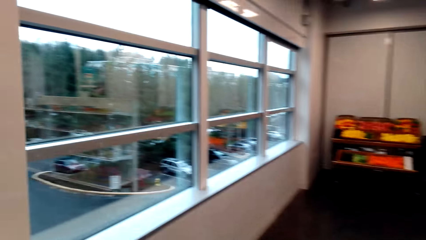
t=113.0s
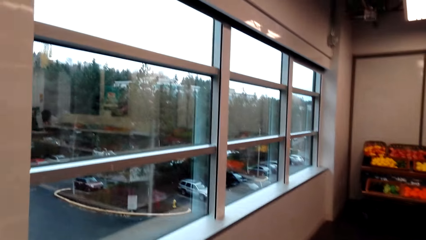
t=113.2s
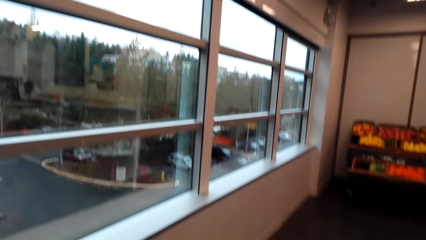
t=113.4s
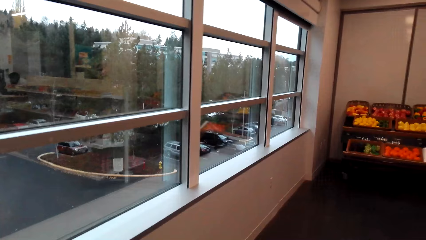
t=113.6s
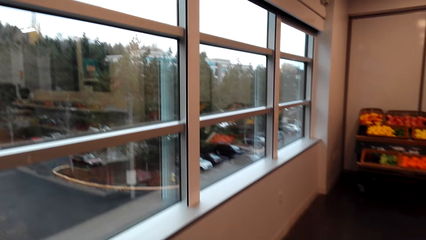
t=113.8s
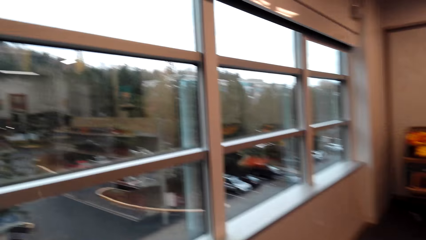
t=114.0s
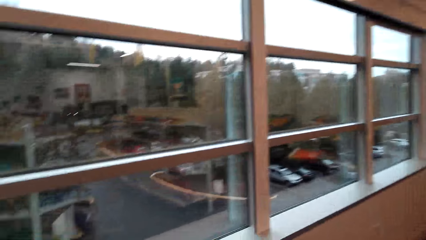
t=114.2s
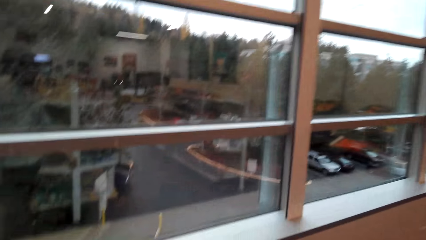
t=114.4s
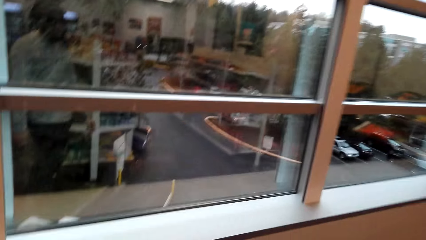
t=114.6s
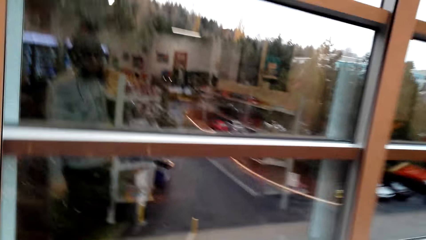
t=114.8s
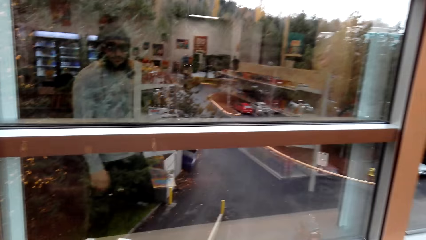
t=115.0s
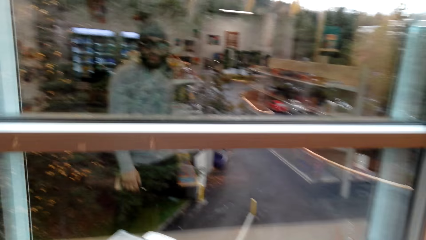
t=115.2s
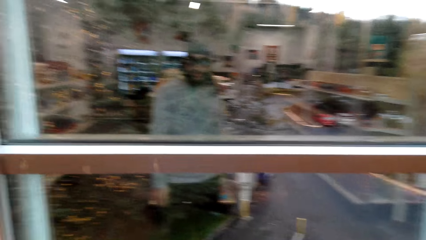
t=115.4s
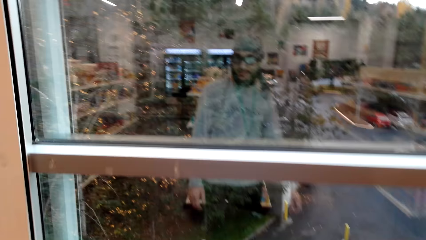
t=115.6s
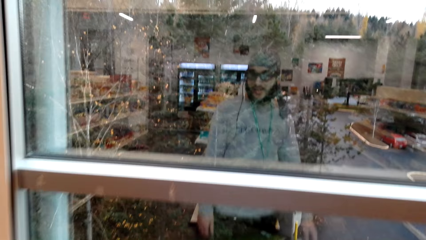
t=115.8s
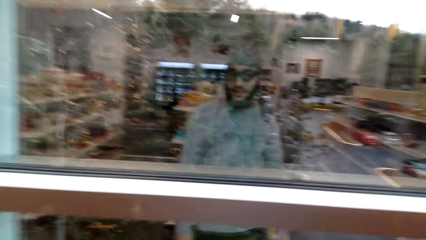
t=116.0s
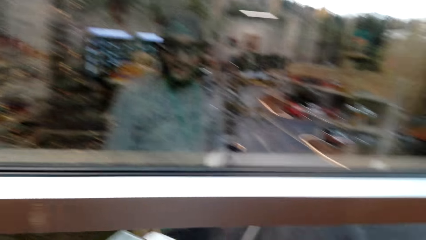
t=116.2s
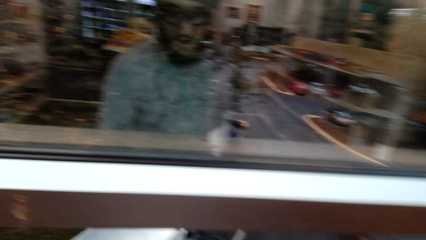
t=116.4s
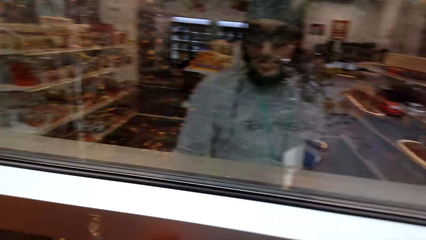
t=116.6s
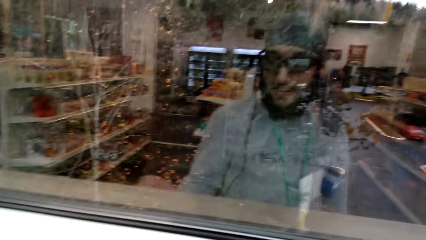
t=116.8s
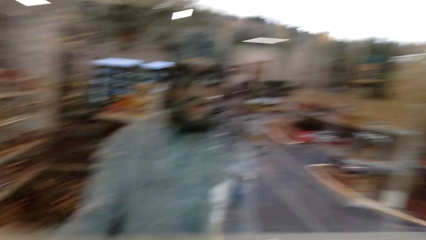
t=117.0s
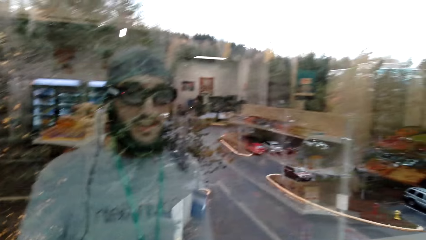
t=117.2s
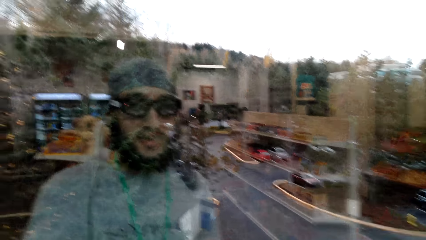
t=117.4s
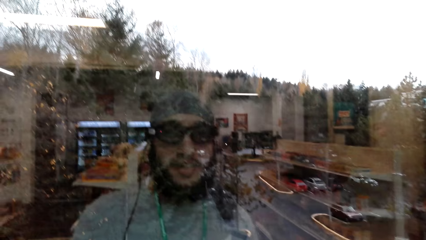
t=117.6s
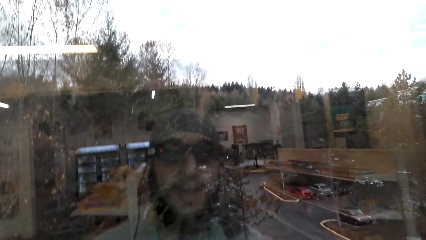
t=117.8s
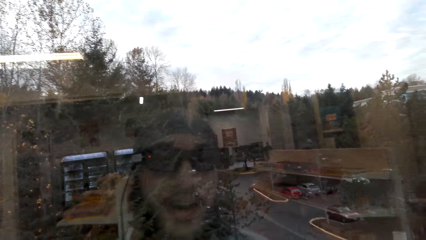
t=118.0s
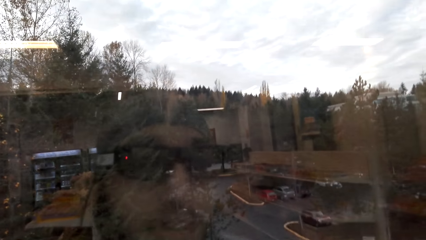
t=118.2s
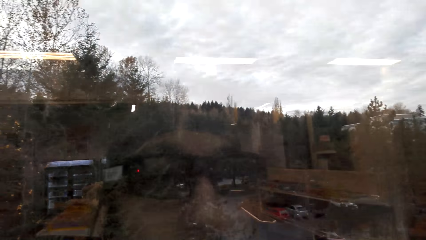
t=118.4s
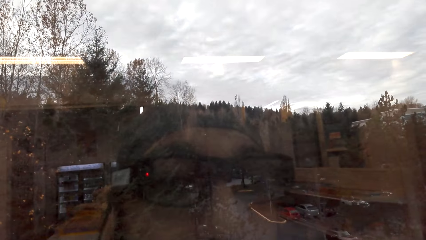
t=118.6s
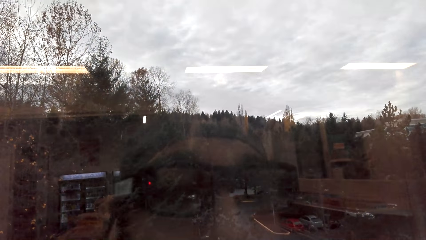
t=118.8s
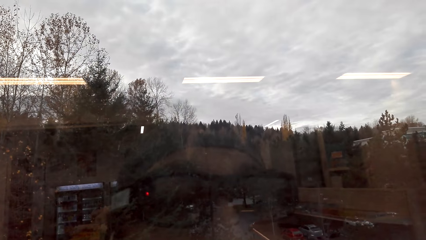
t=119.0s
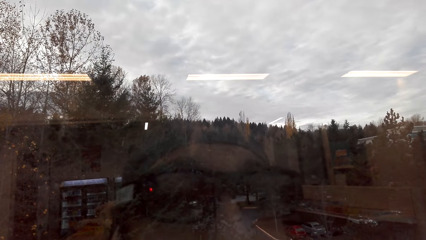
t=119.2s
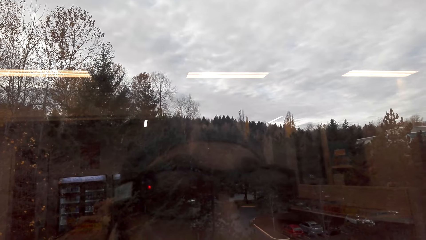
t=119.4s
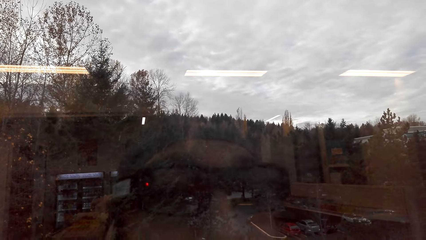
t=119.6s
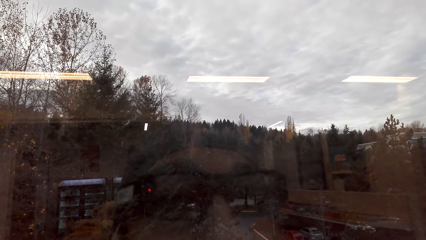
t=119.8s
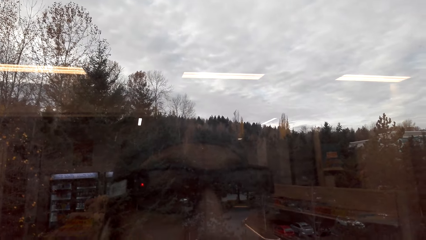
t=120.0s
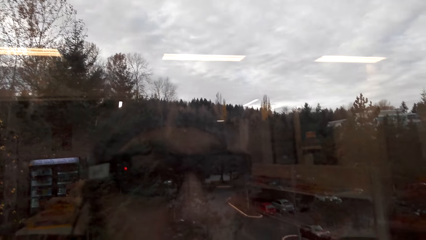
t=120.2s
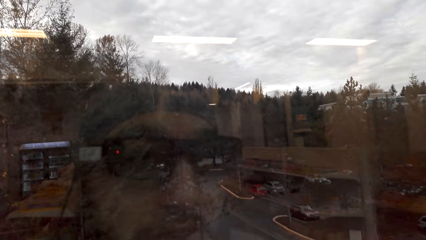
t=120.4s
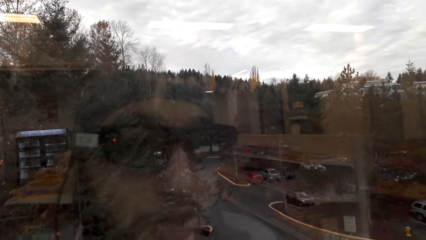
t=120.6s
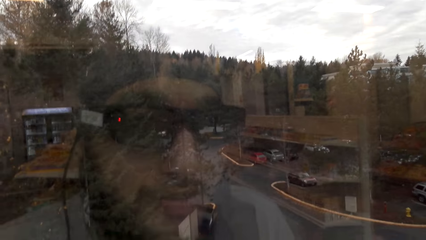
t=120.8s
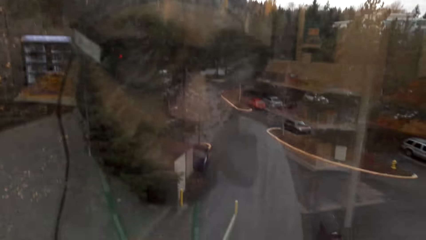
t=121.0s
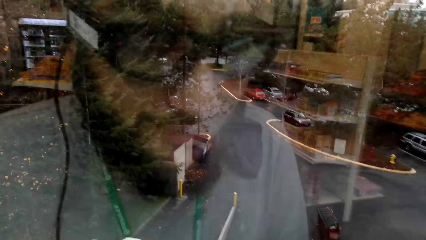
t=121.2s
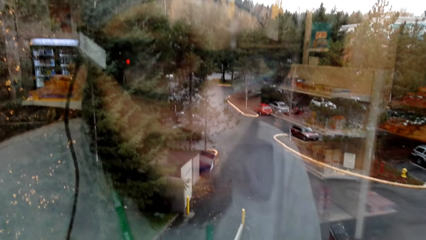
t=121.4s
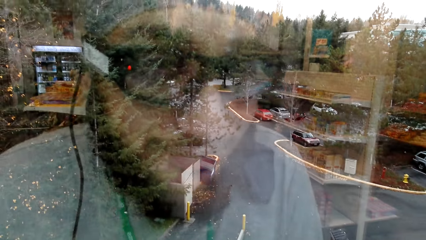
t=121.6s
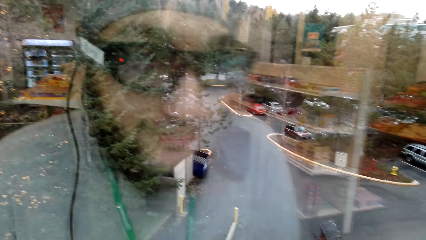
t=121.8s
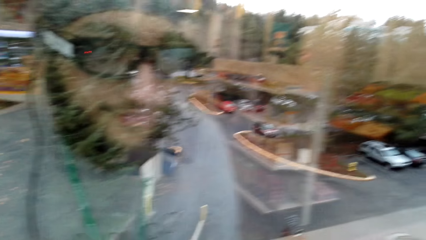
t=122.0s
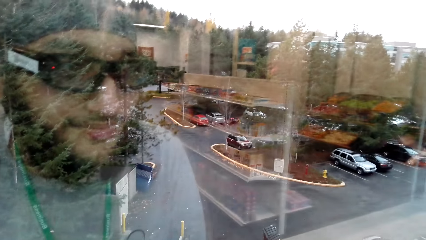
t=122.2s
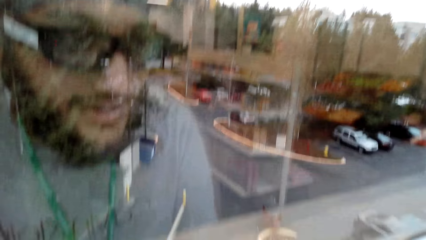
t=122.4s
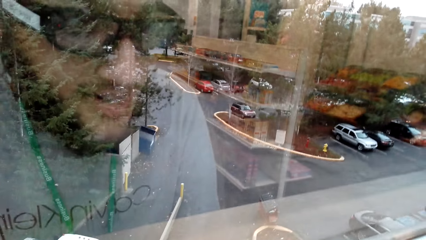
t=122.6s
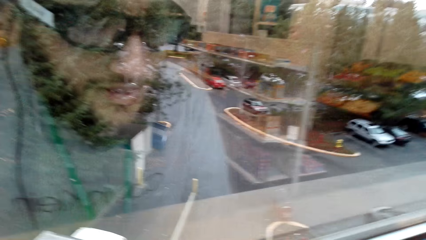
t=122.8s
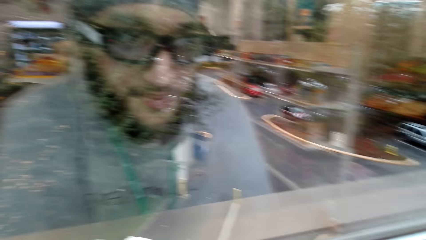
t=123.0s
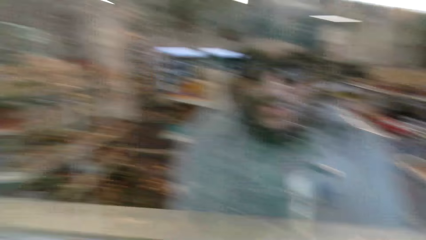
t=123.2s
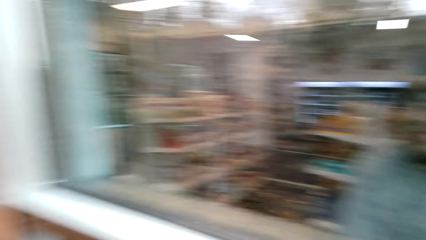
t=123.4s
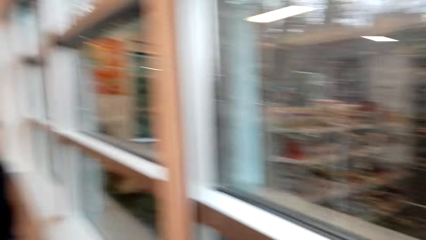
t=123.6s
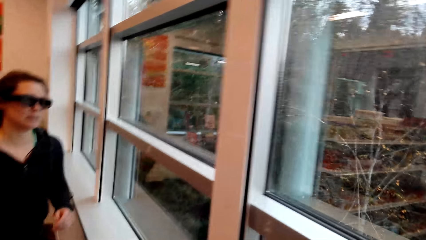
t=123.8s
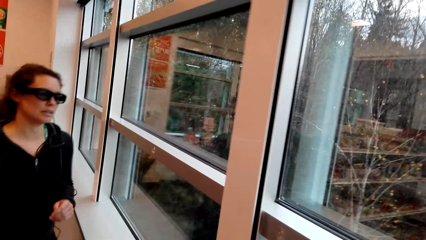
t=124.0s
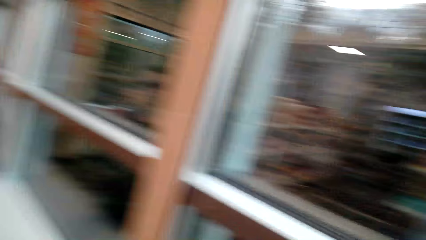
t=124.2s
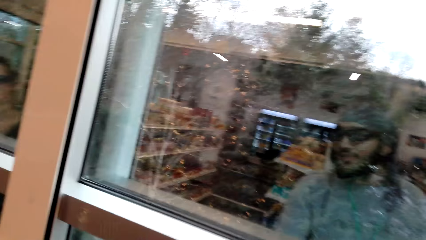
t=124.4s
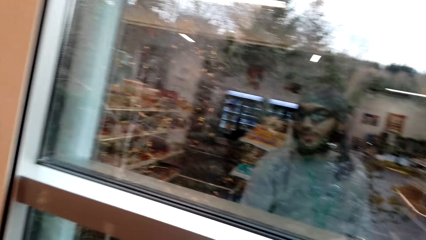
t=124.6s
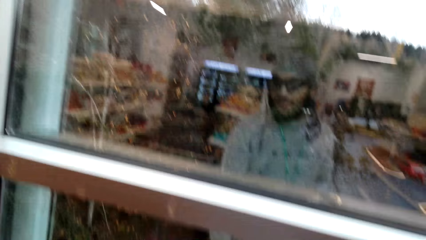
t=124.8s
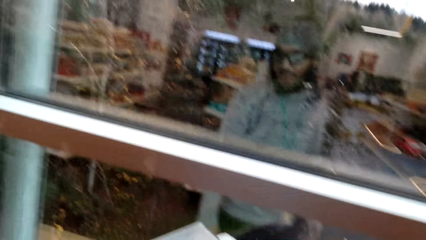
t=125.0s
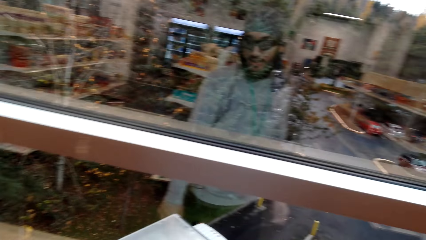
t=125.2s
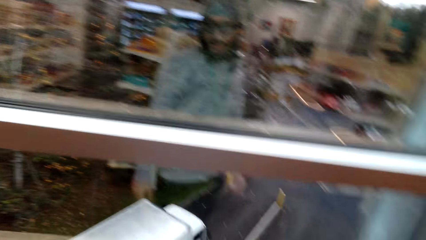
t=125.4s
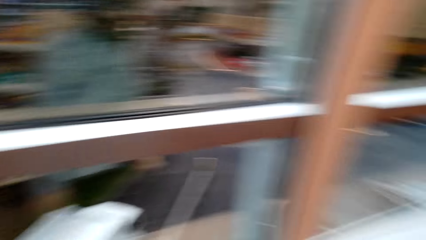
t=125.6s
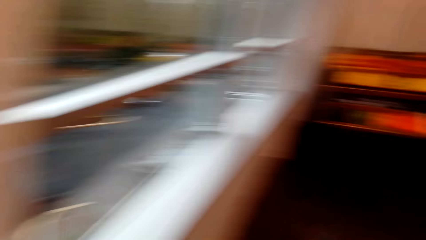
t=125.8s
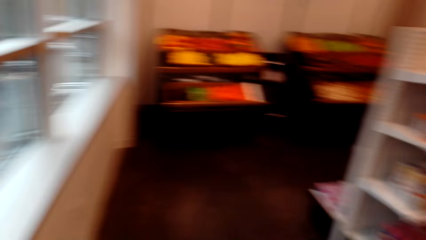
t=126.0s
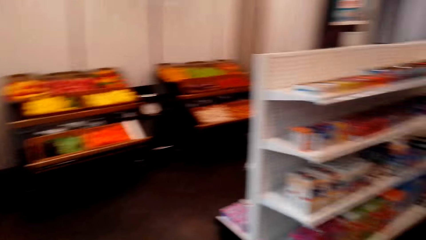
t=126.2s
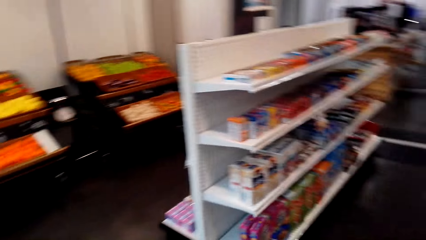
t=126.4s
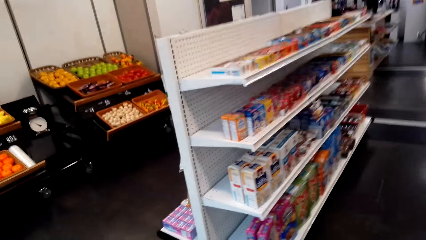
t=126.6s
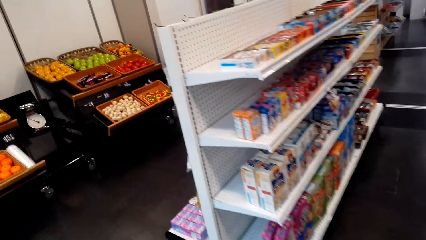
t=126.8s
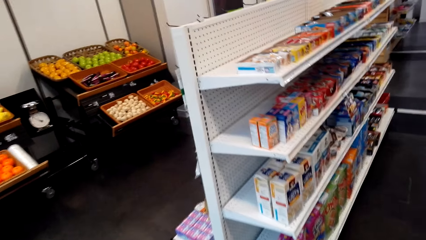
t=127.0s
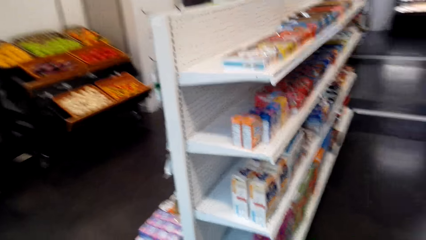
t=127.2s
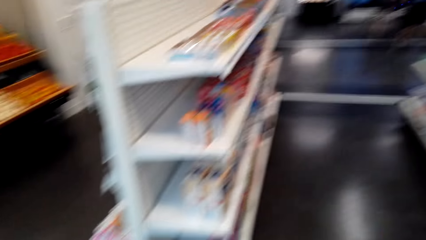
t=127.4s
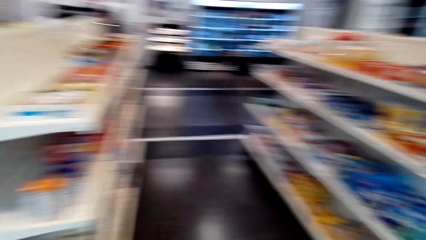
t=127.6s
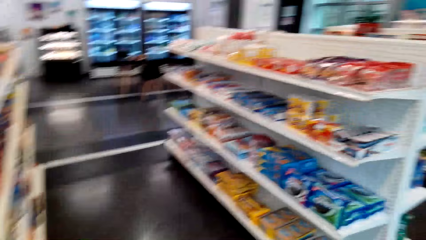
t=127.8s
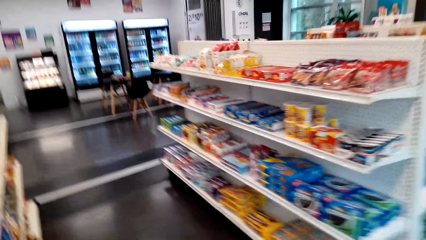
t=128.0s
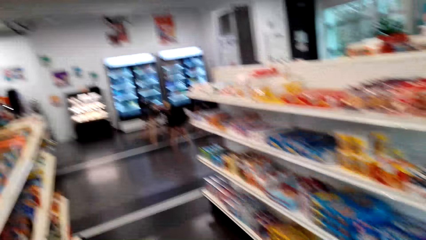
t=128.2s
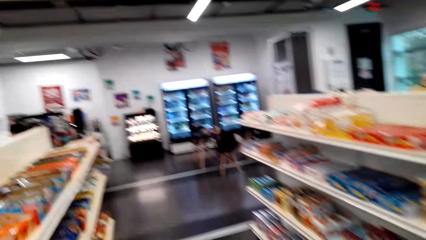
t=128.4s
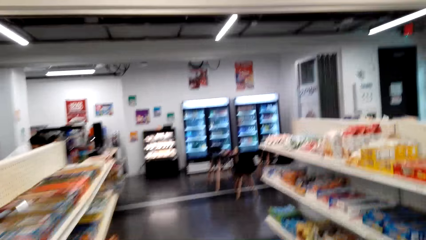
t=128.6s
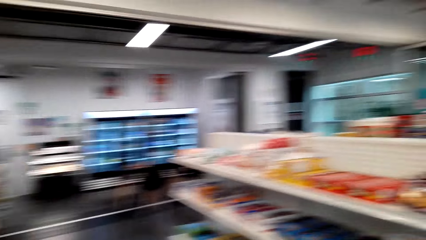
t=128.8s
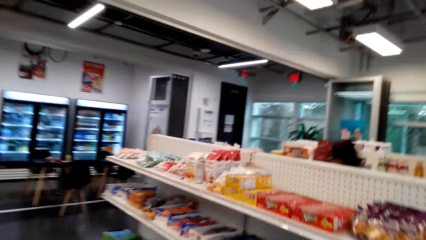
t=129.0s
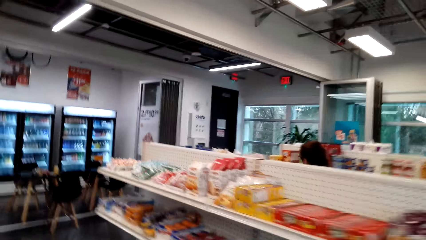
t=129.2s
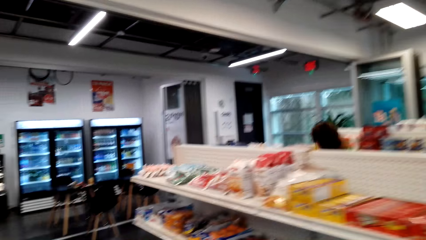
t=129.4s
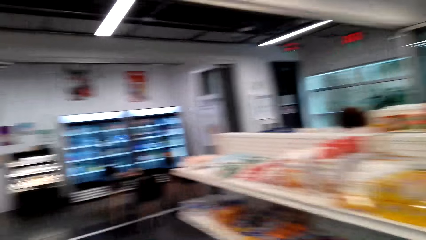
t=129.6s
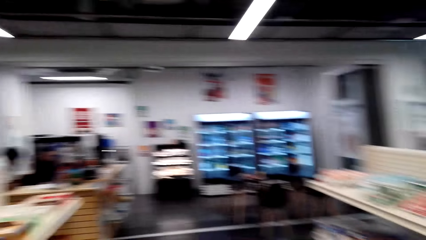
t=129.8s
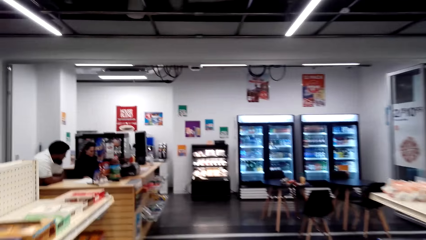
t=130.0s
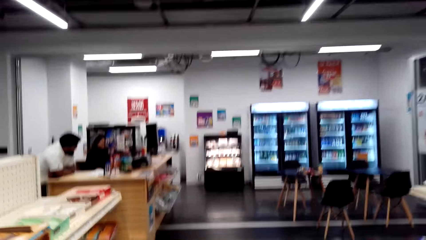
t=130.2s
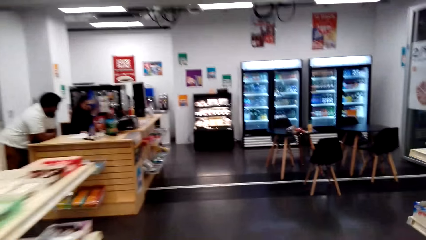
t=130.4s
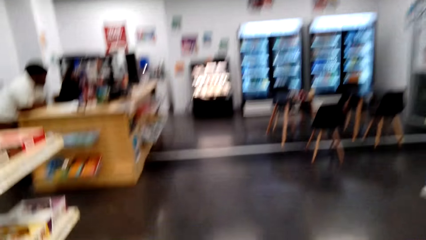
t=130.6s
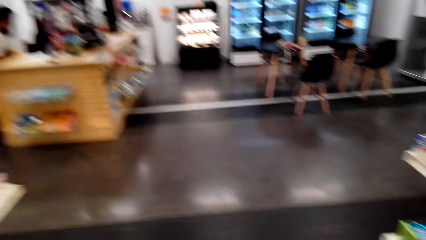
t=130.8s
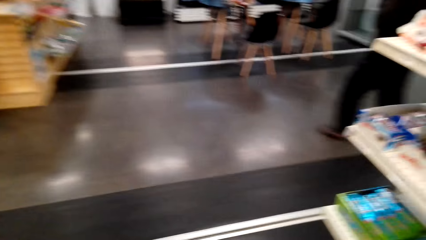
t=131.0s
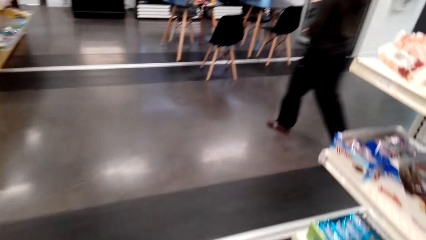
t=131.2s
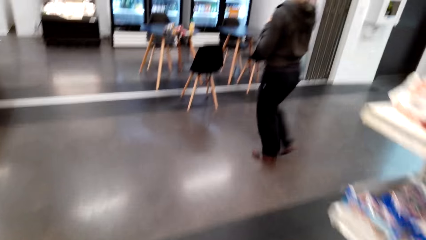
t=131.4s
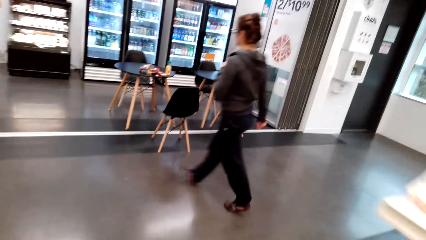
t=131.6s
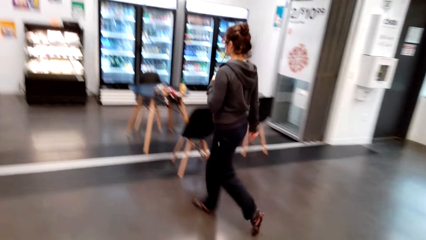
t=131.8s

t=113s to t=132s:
The camera wearer looks through the window glass. They look around the supermarket. A lady walks to the counter.
